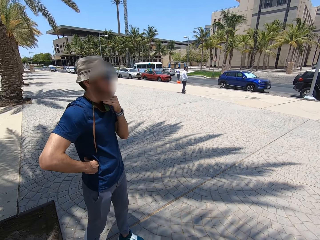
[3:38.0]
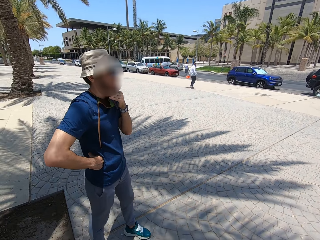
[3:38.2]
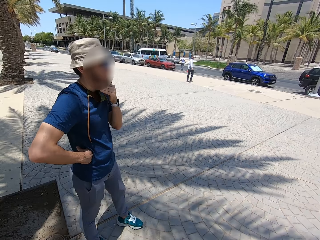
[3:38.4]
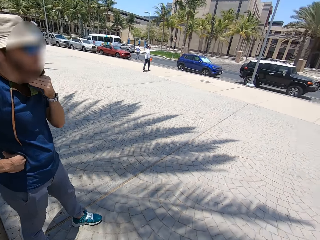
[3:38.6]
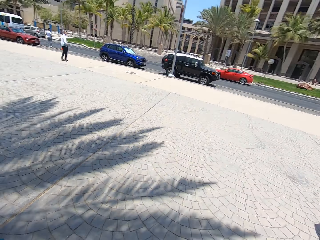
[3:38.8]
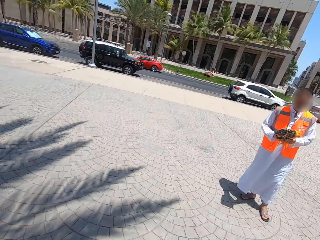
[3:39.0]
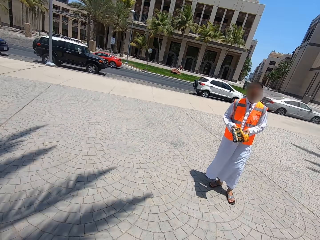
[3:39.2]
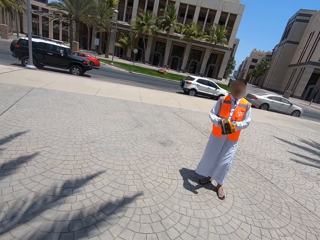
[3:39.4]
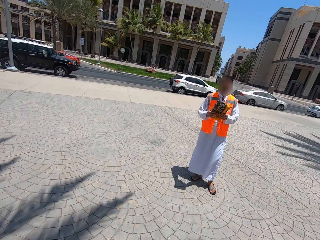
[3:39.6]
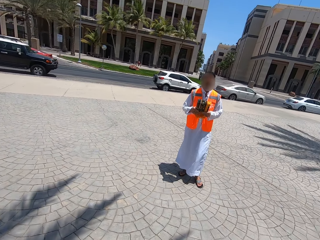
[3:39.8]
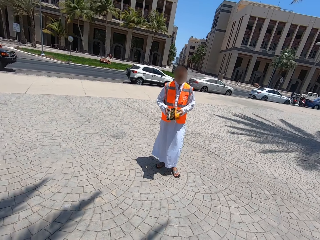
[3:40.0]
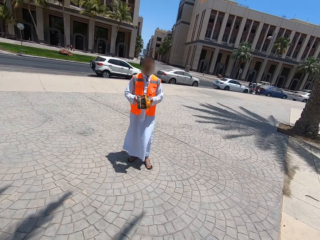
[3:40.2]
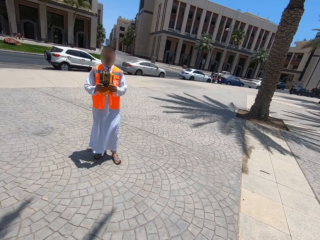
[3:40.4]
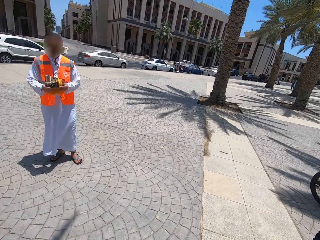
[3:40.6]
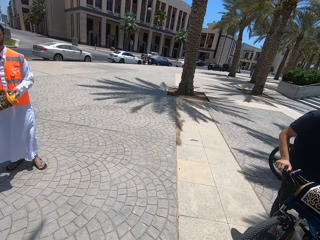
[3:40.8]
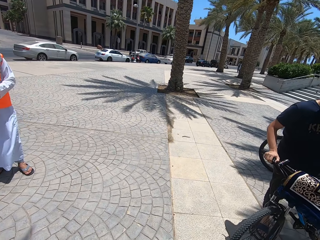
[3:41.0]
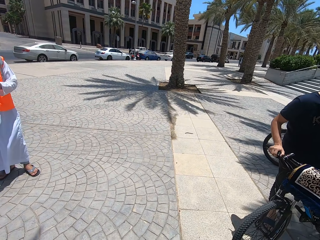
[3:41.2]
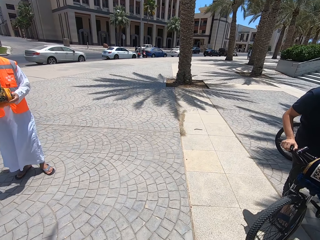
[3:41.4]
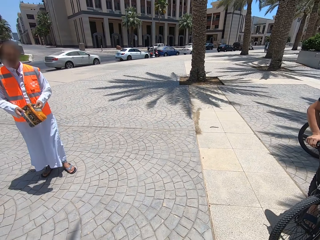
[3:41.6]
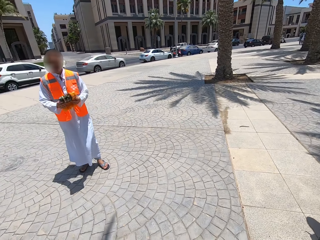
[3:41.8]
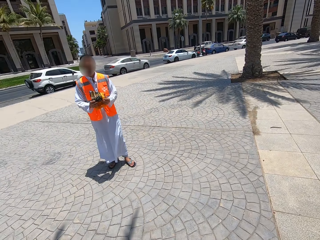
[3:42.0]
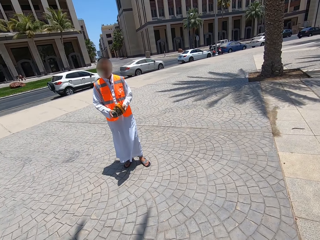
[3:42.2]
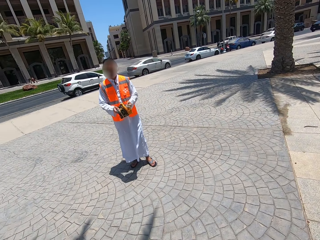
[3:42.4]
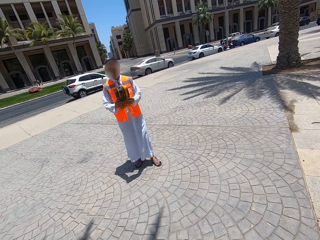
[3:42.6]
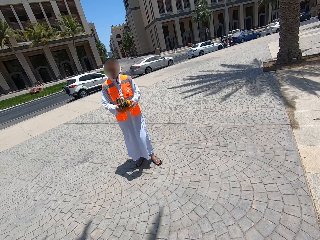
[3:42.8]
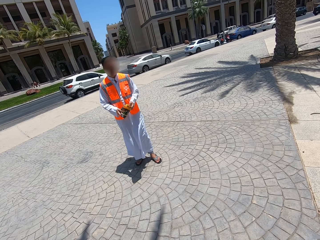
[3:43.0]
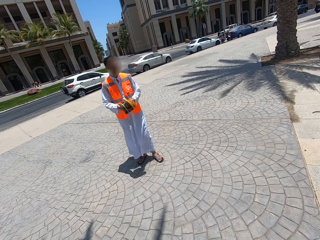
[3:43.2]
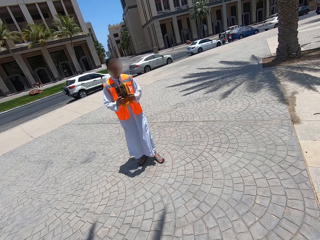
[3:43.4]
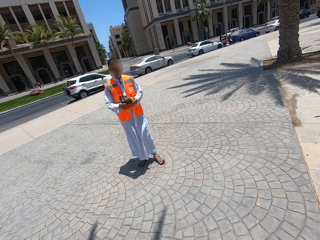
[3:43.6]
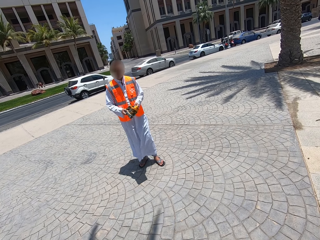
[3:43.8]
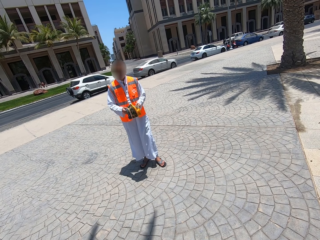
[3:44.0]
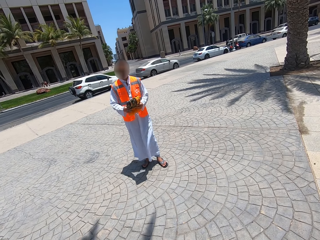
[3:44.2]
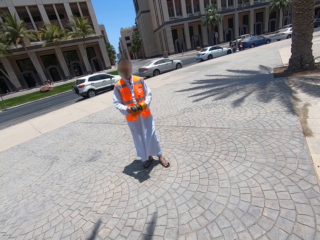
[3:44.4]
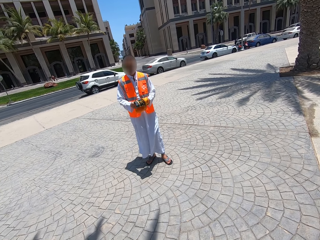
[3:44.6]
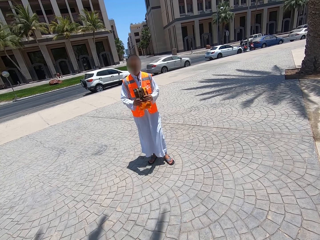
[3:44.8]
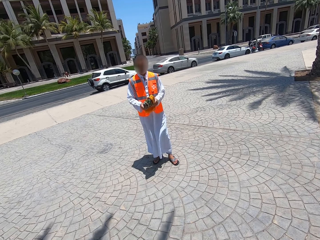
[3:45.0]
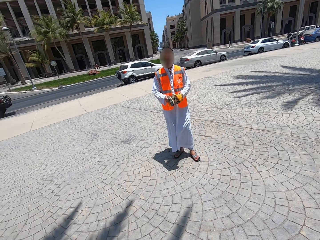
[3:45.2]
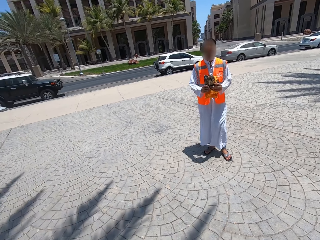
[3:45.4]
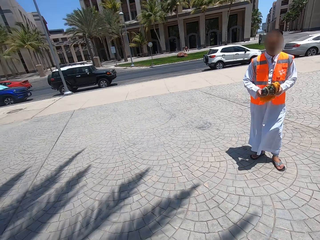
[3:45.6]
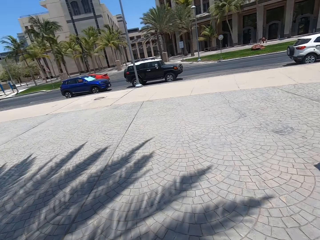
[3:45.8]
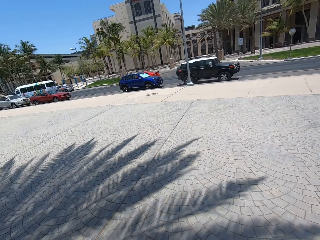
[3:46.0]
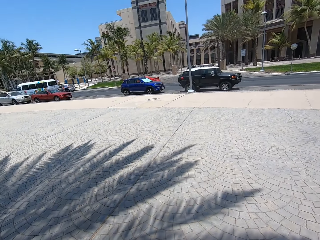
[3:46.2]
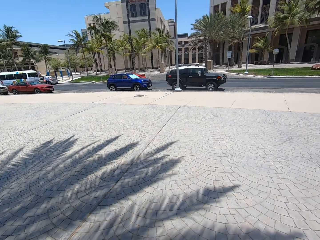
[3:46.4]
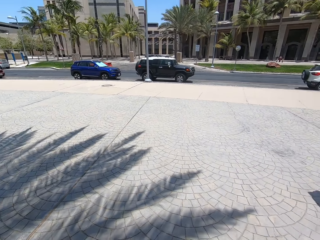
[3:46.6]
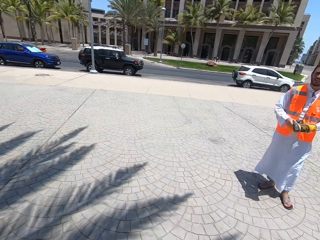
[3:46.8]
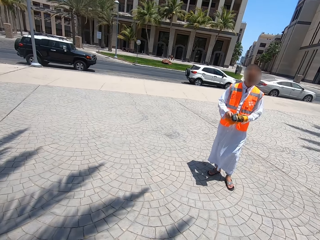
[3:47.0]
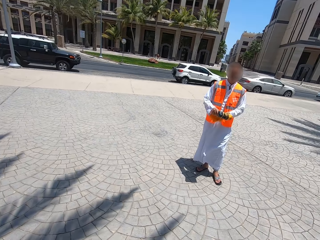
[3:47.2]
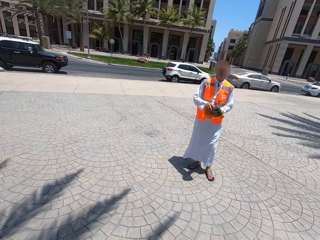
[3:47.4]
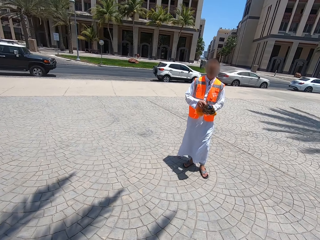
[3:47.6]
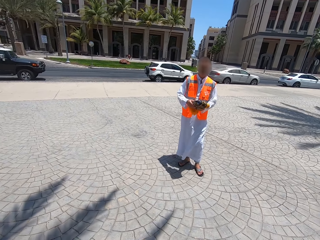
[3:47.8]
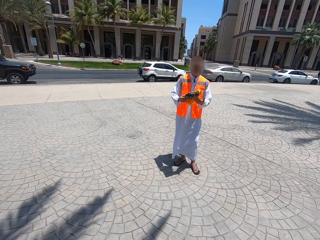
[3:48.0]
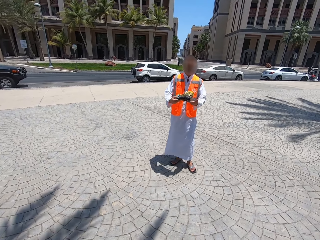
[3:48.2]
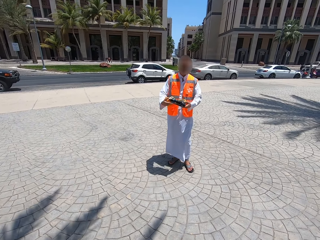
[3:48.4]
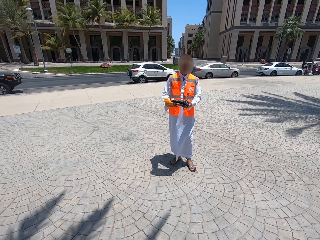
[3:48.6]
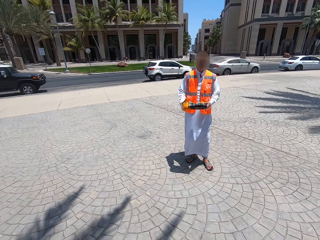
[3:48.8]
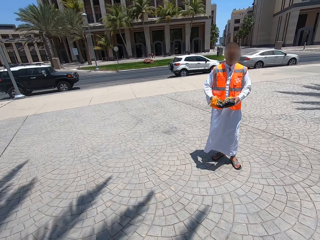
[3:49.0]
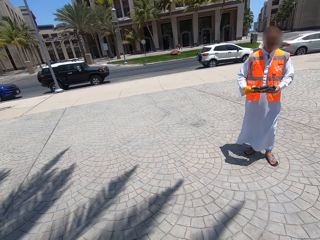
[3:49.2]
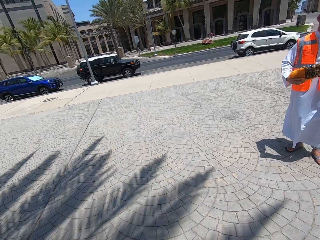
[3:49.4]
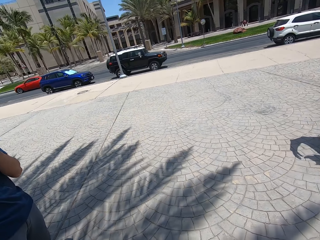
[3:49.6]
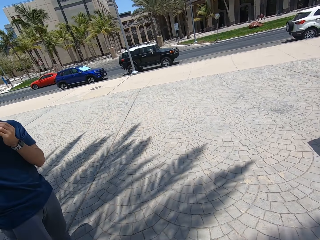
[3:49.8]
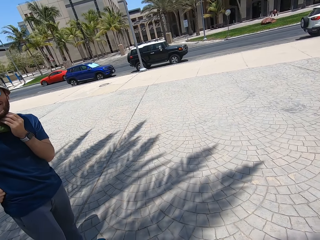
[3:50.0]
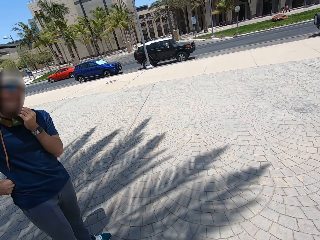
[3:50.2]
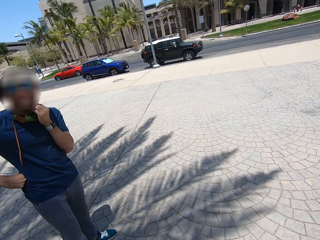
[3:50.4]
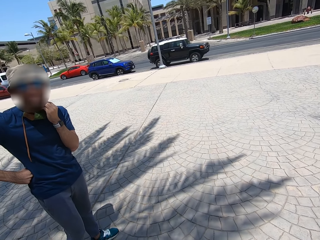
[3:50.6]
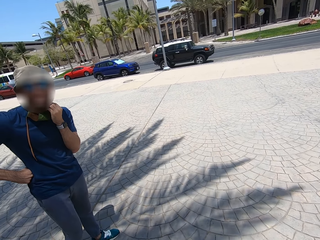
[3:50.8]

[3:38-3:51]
The camera wearer looks around the compound. They stare at a person. The person moves the cloth in his hands. The camera wearer looks around the compound. They stare at the person. The person moves the cloth in his hands. The camera wearer looks around the compound.

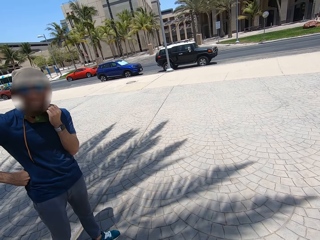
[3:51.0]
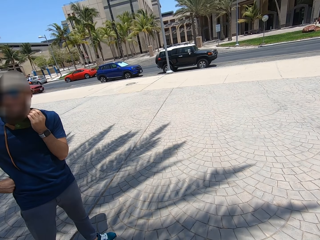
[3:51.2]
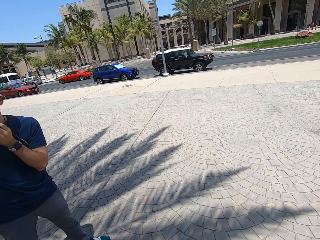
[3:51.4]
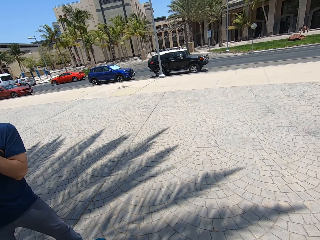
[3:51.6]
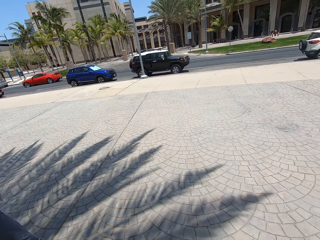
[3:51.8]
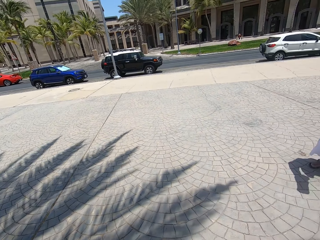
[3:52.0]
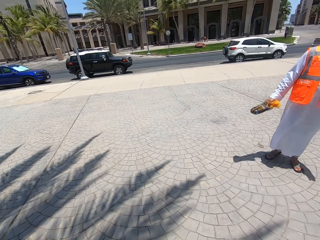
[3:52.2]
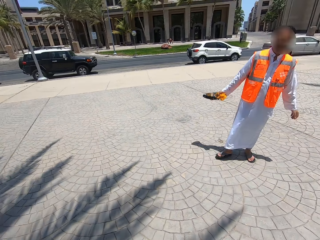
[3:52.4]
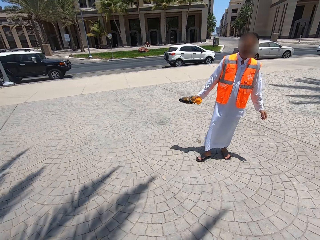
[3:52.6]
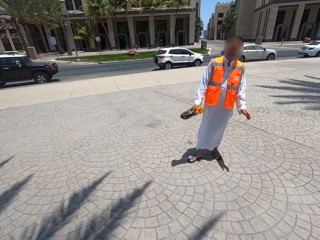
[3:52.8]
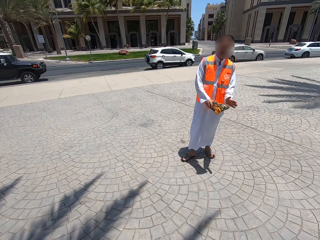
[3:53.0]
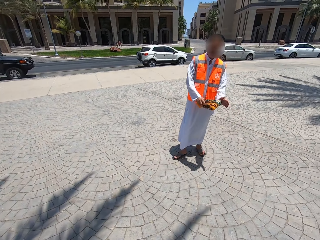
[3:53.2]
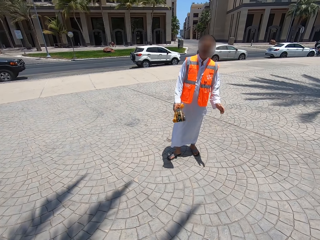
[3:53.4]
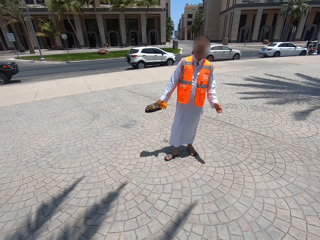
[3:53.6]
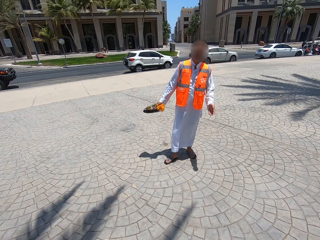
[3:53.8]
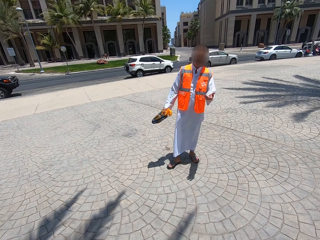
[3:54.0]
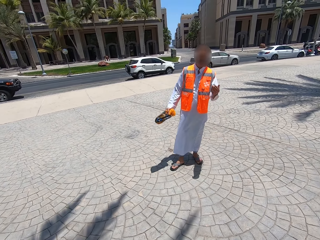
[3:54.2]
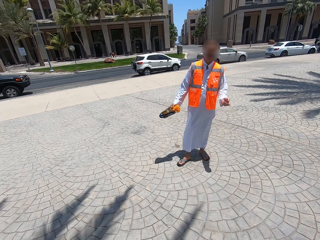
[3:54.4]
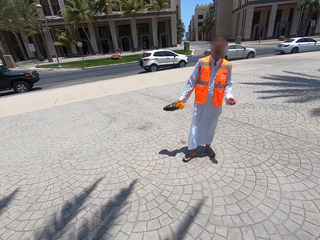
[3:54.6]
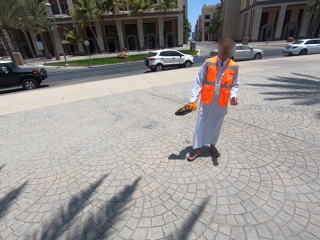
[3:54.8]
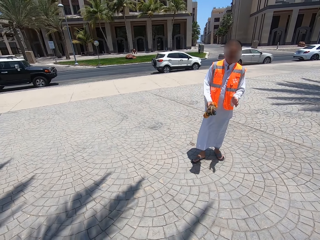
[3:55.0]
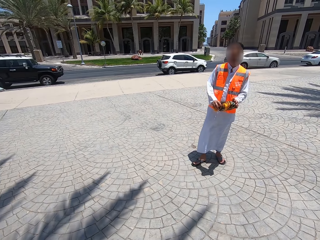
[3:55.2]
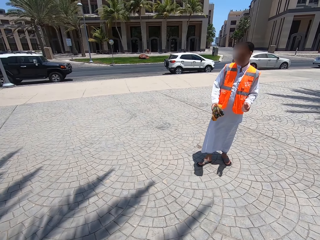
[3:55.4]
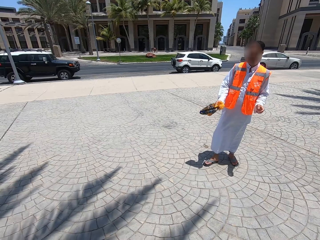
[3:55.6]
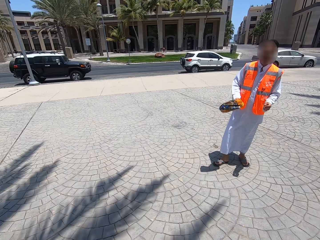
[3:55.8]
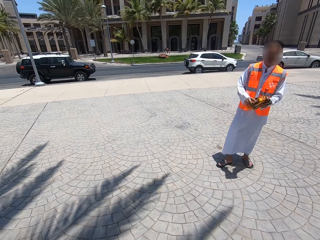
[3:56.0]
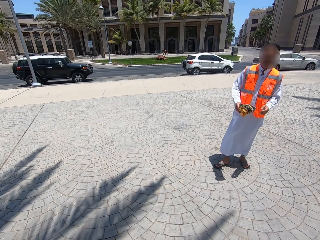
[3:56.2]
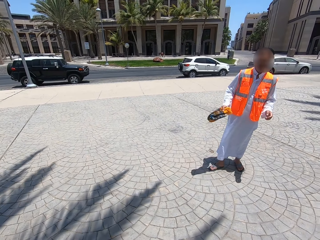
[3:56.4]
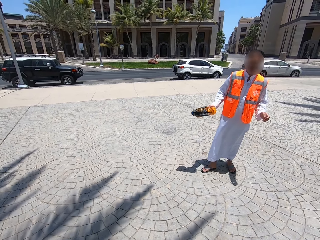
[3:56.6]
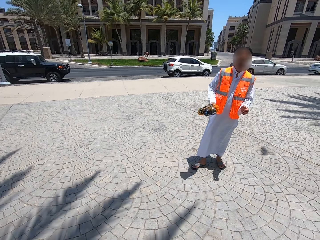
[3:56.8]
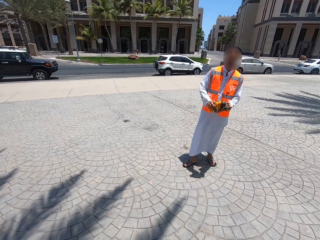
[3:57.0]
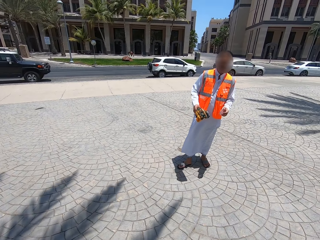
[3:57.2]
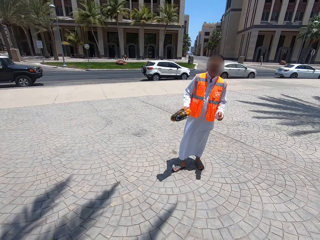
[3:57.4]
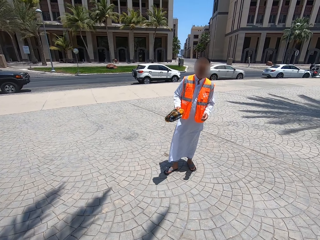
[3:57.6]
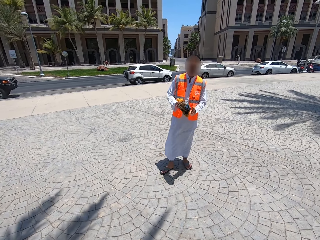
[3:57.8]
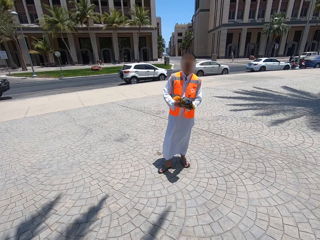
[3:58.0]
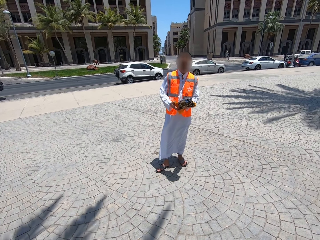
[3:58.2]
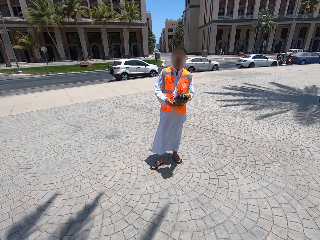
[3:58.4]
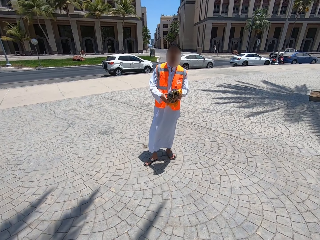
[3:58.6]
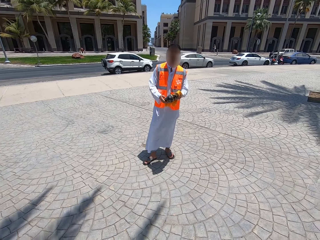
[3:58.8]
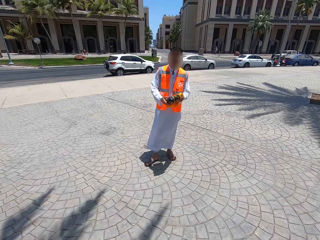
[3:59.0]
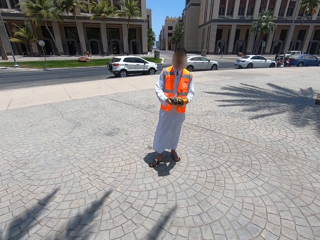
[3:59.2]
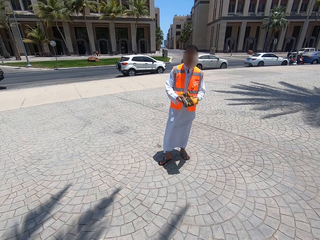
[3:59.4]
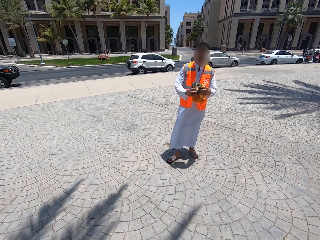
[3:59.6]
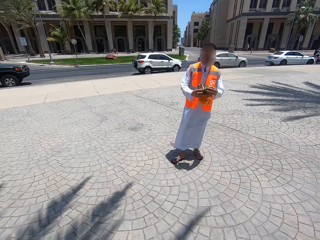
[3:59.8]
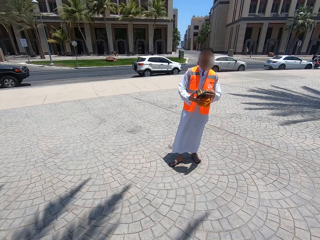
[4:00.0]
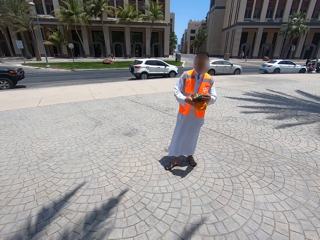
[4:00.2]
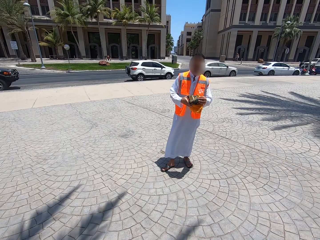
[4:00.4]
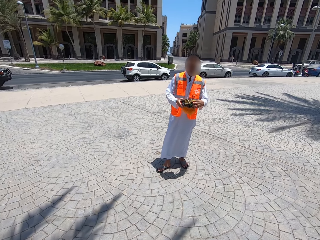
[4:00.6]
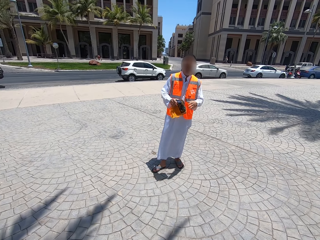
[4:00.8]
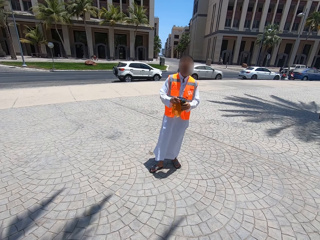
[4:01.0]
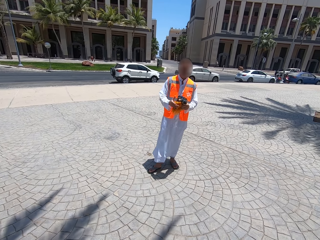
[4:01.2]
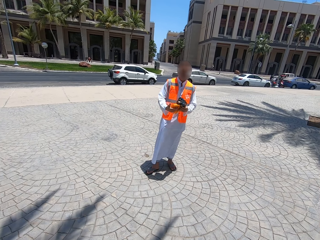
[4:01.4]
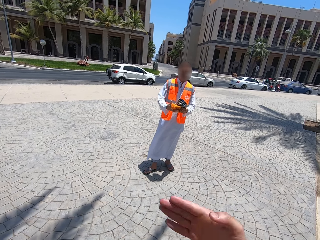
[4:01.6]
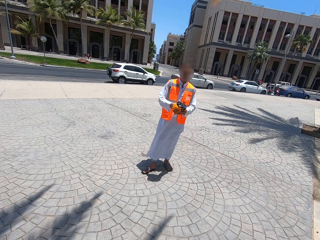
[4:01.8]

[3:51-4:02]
The camera wearer stares at a person. They look around the compound. They stare at another person. The other person moves the cloth in his hands. A man talks on the walkway.
